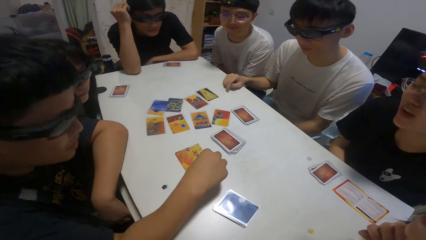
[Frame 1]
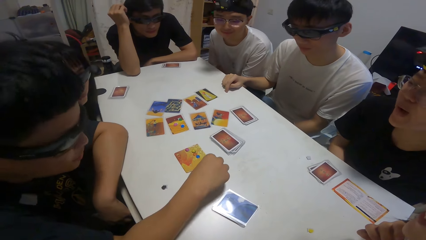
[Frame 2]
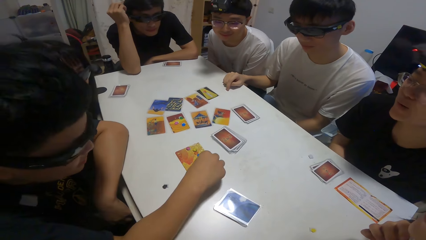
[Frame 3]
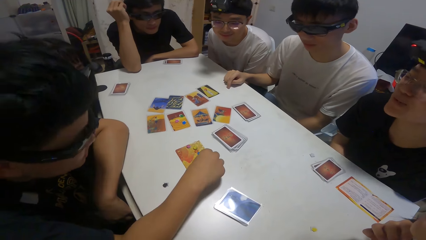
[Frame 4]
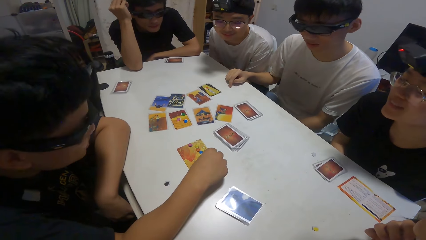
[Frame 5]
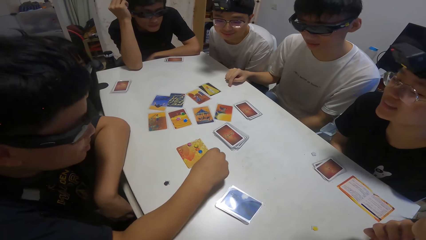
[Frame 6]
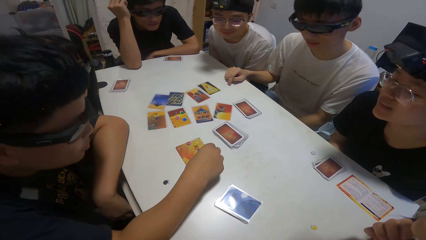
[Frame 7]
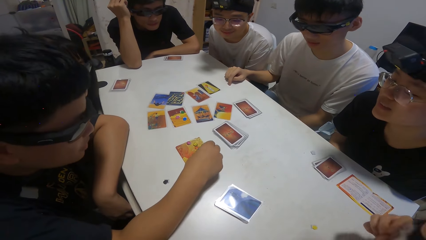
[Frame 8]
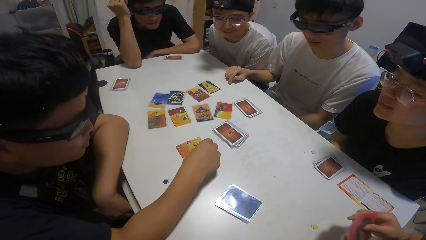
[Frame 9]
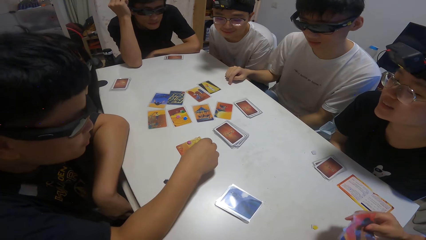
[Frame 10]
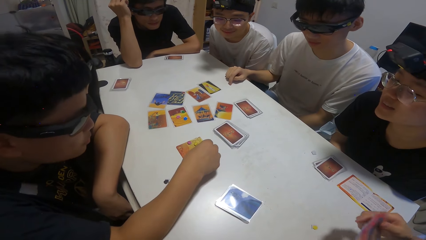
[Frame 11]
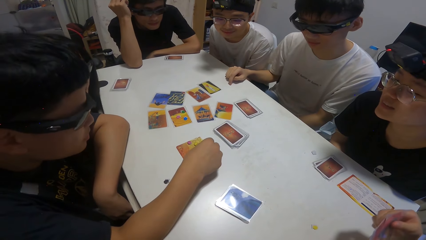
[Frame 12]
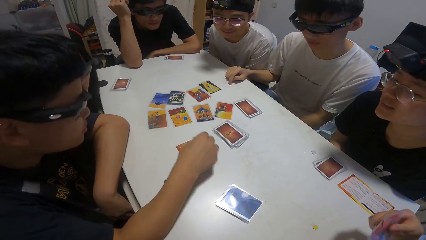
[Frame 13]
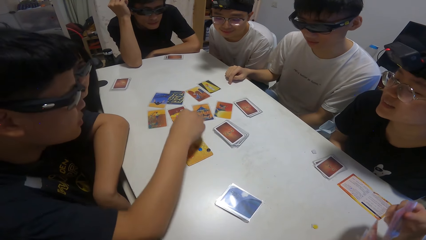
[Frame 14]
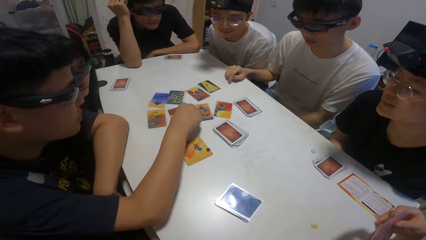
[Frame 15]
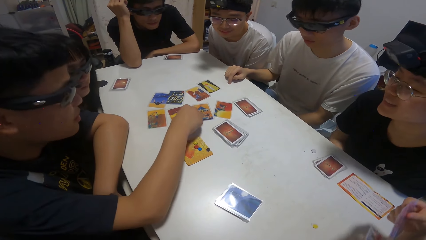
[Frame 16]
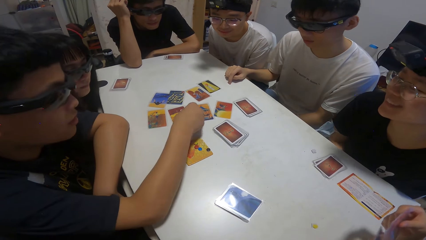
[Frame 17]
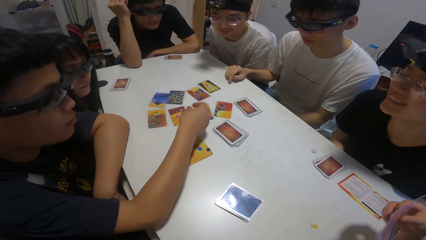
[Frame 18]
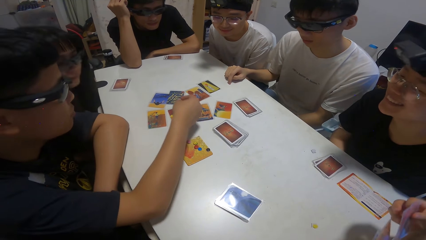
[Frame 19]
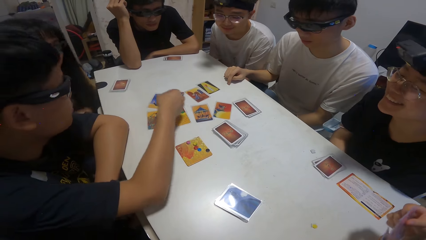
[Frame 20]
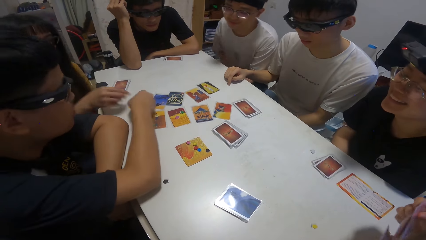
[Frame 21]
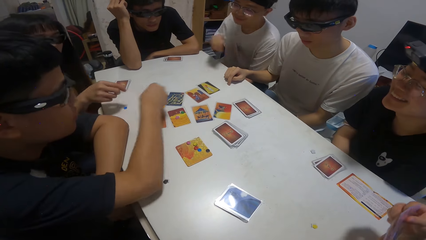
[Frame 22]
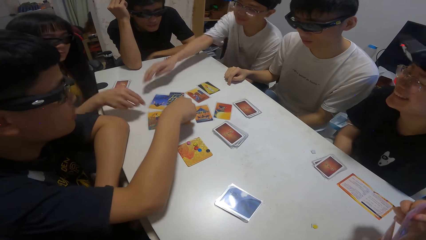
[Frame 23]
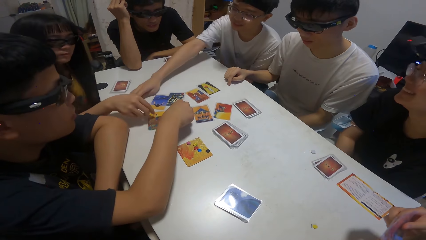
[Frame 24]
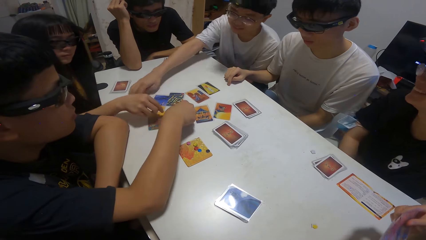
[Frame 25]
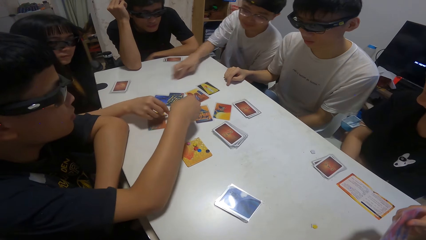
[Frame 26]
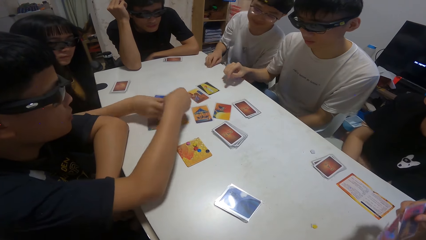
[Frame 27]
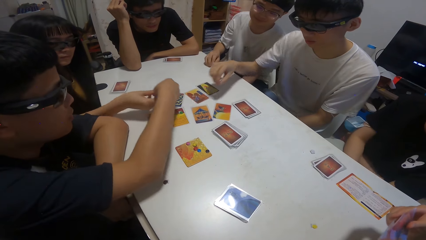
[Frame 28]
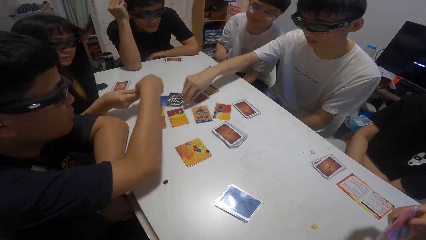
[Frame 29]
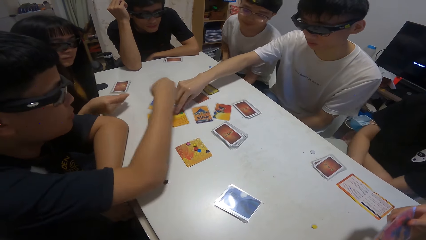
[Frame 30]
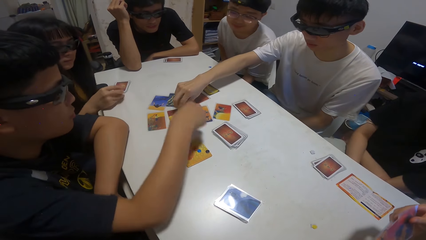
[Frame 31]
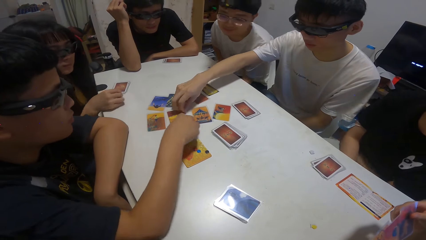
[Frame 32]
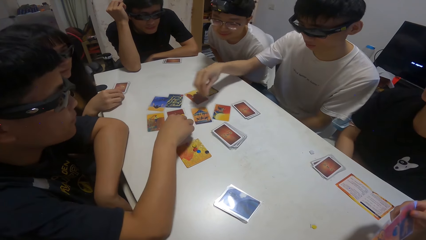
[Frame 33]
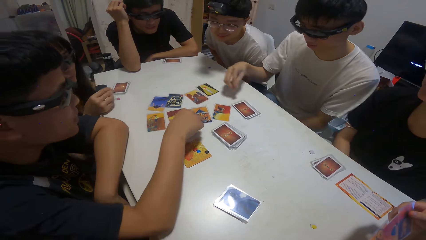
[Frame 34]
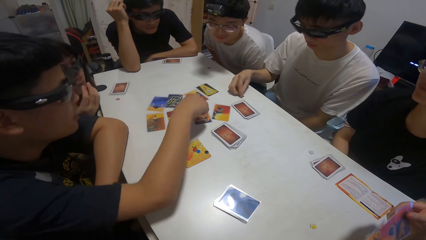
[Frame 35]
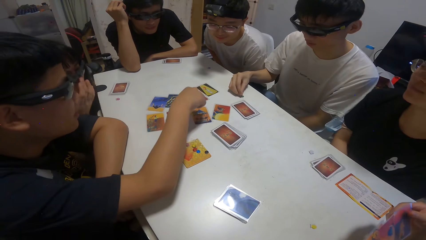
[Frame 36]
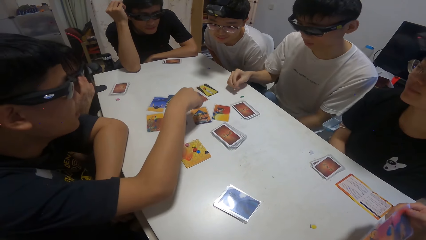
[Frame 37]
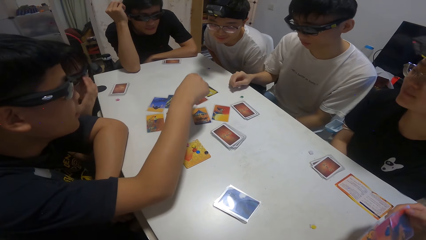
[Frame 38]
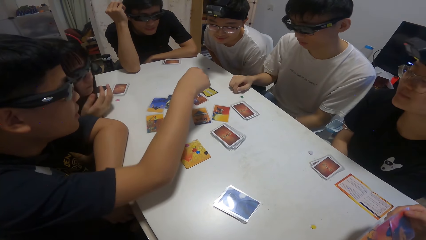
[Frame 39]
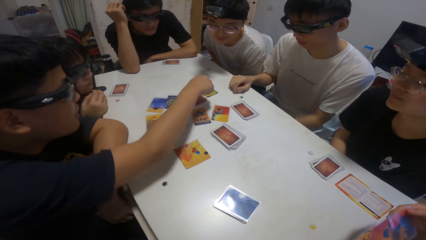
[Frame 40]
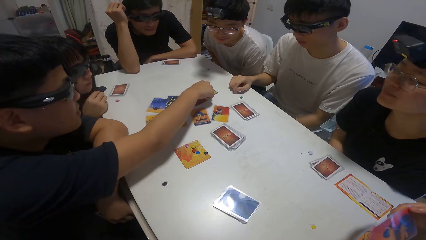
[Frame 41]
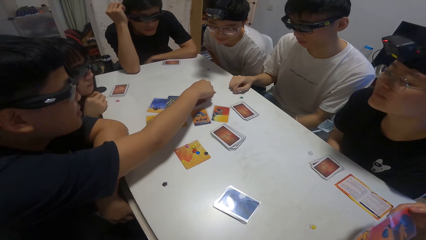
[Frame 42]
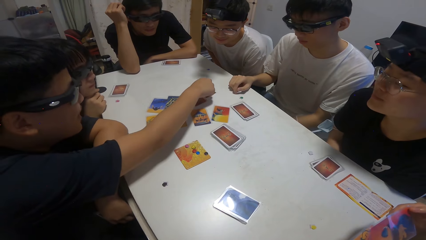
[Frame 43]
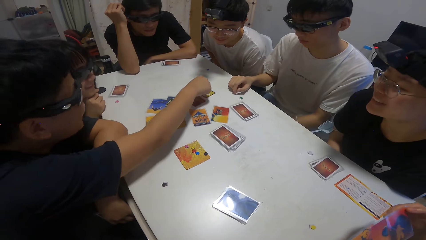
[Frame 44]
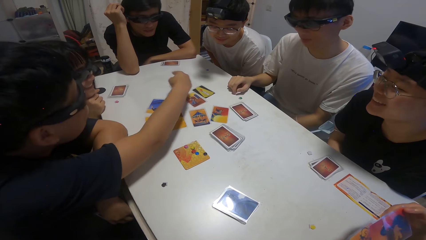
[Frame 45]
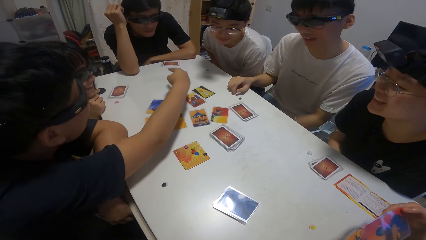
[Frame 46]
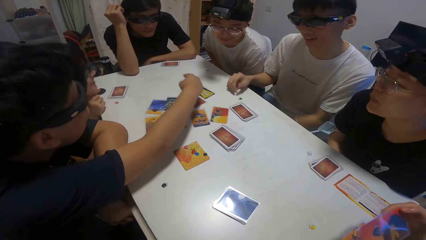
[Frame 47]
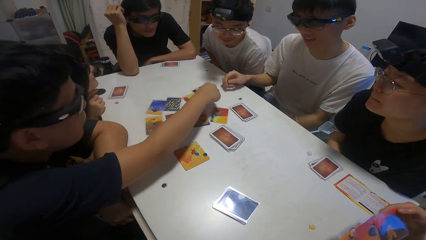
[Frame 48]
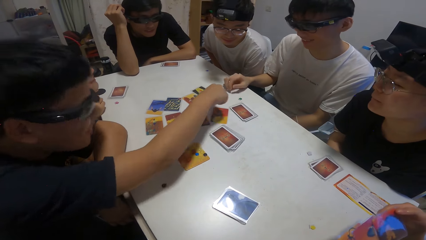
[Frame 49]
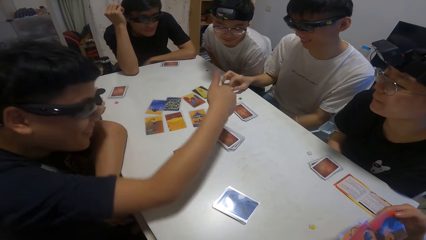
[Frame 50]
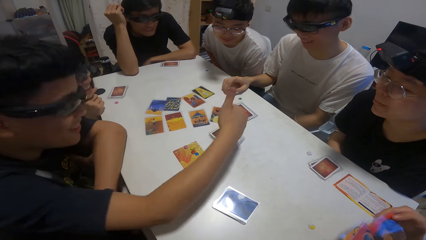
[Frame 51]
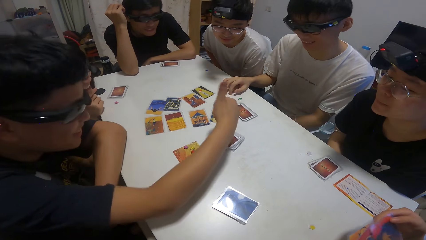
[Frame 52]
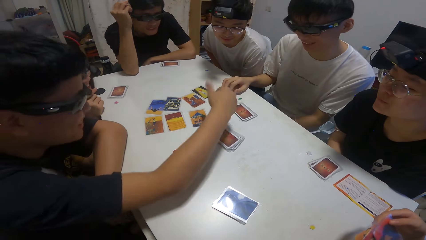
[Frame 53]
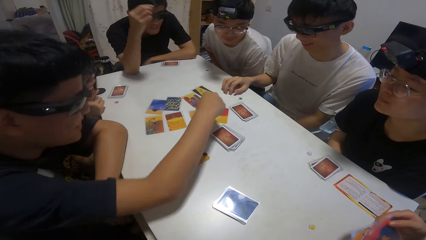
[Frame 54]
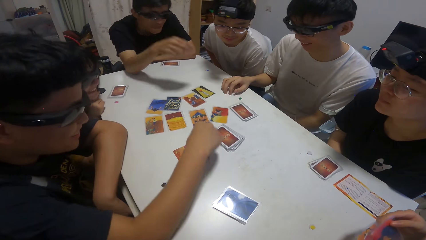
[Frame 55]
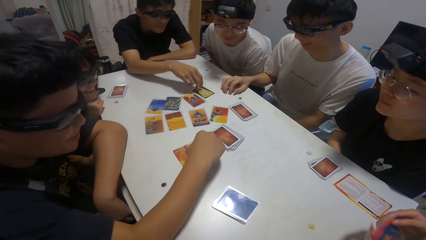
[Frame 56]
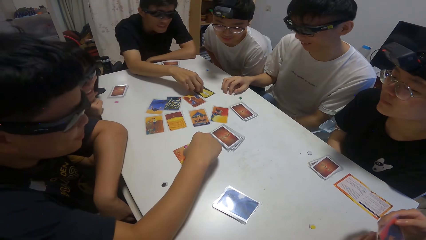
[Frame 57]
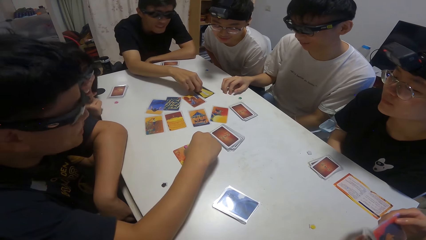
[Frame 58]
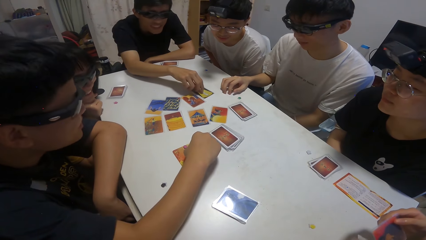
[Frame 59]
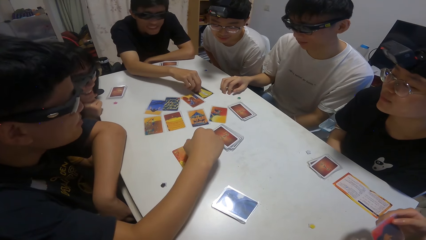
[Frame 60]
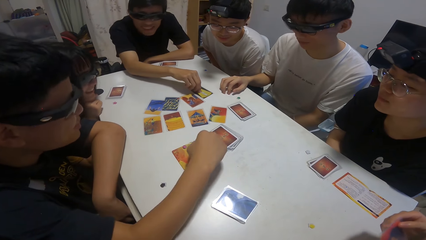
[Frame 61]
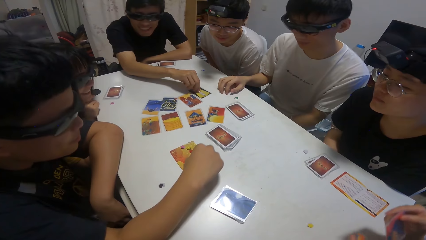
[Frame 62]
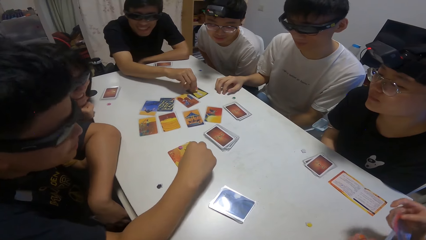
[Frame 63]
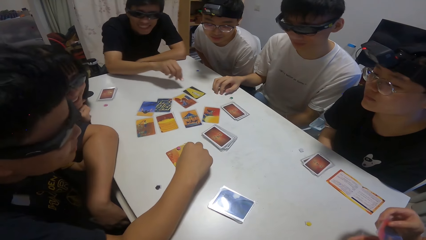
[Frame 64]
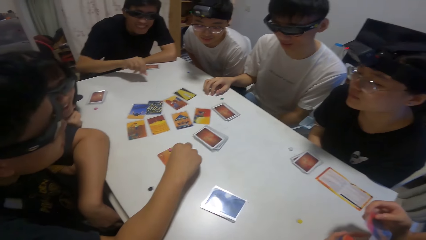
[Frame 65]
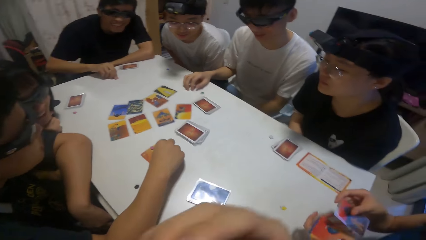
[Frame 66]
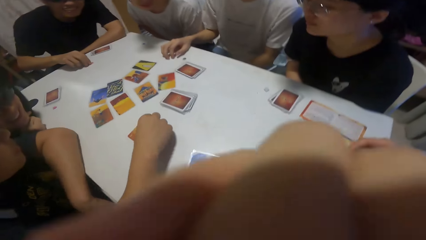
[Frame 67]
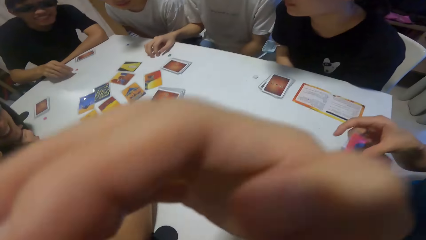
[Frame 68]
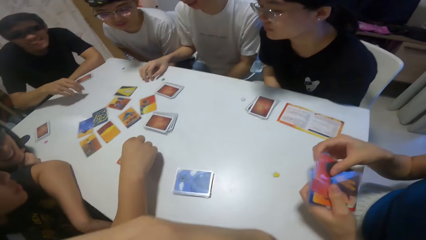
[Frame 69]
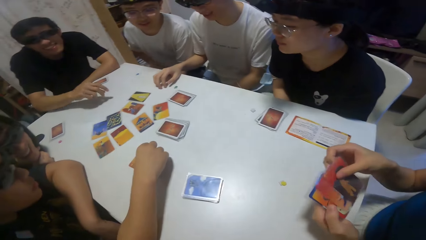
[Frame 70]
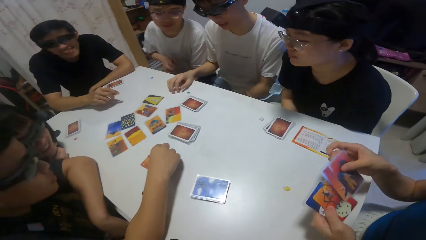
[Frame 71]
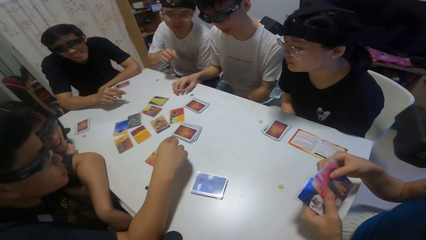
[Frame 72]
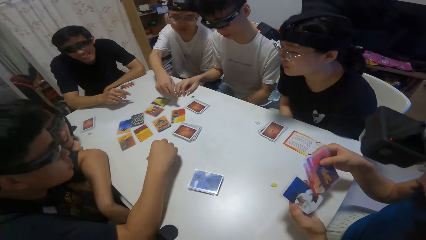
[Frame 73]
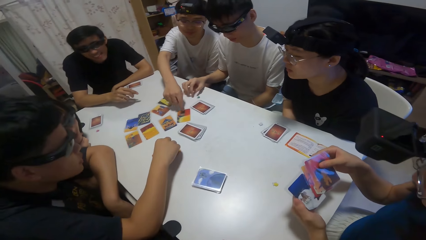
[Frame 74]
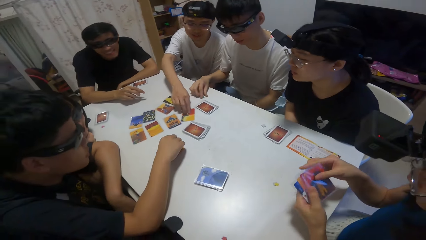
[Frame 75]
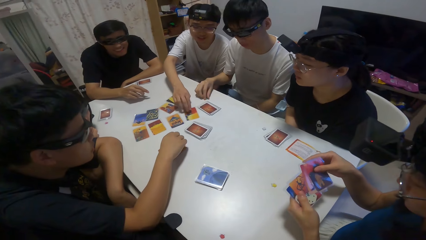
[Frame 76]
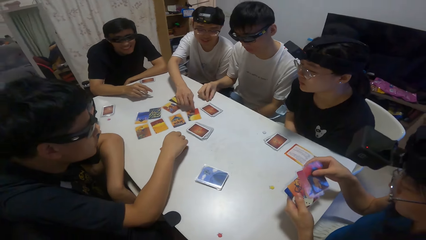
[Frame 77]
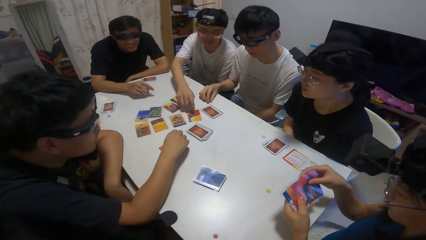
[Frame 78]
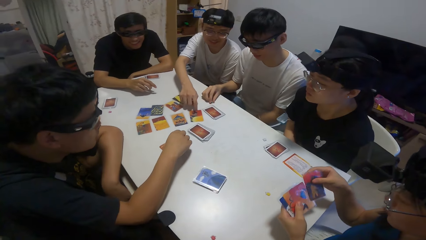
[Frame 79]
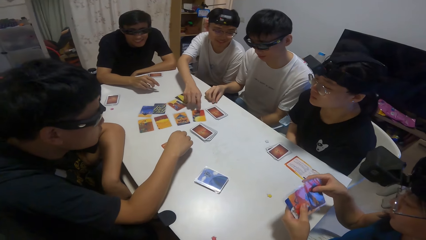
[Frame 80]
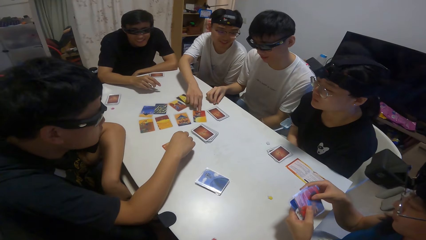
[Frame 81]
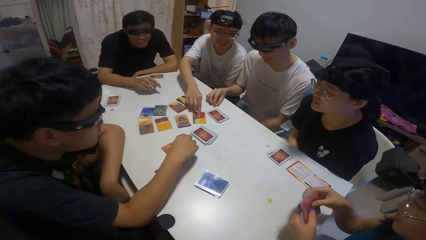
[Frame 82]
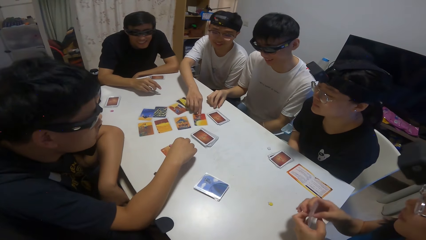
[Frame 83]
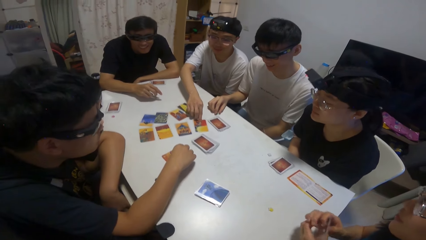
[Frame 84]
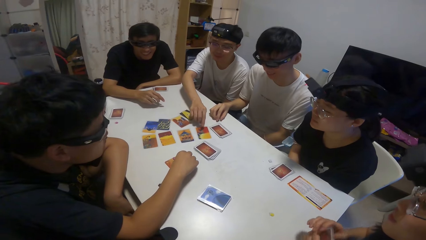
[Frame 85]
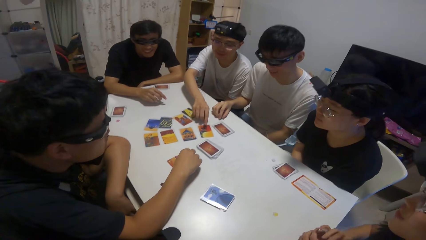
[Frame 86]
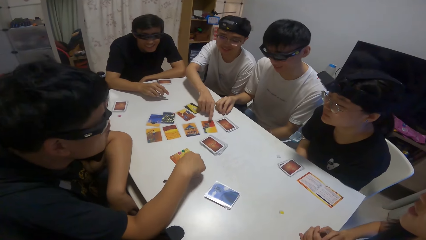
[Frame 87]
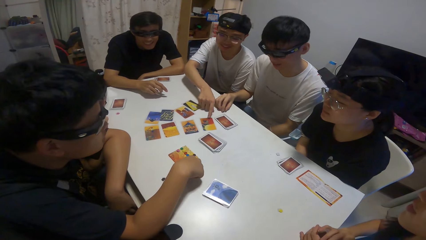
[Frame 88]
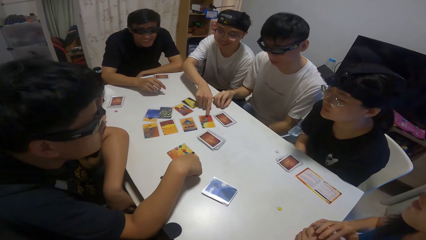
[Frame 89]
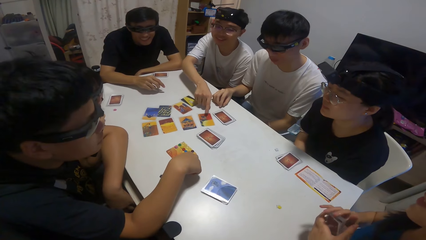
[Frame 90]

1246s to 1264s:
A woman points at the playing cards. A man passes a stone to another woman. Another man picks up the stone. A third man picks up the stone. The camera wearer shuffles the playing cards. A fourth man touches the playing cards.
